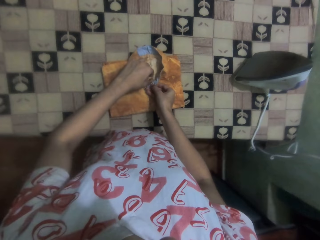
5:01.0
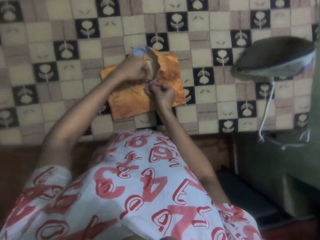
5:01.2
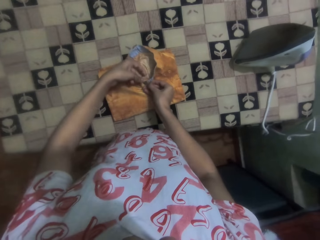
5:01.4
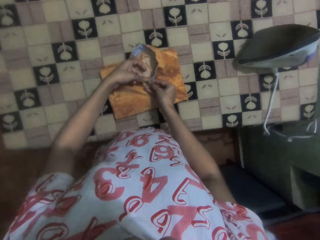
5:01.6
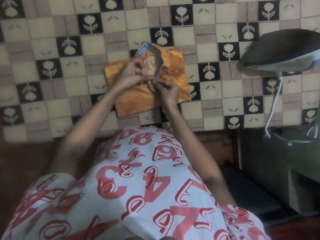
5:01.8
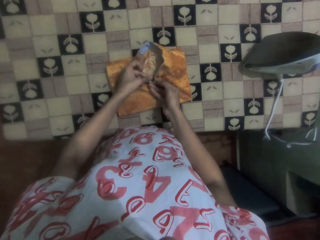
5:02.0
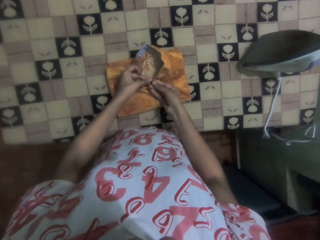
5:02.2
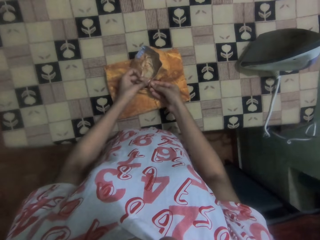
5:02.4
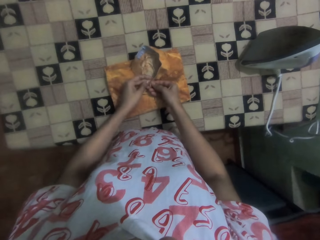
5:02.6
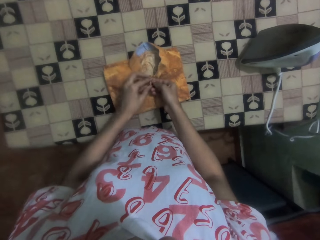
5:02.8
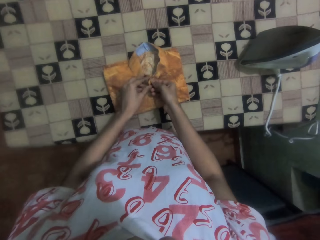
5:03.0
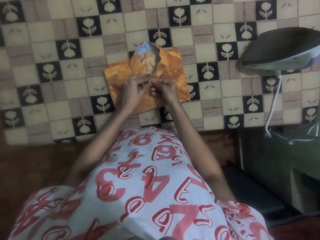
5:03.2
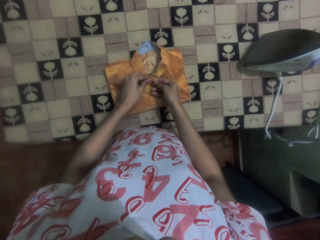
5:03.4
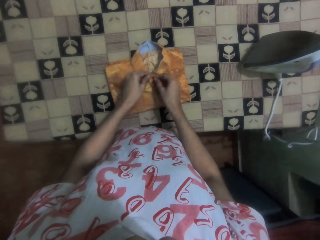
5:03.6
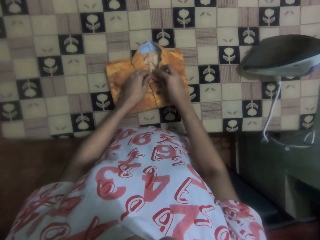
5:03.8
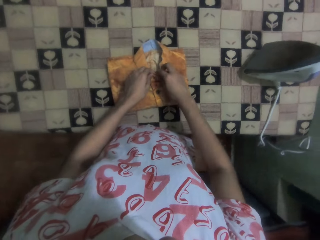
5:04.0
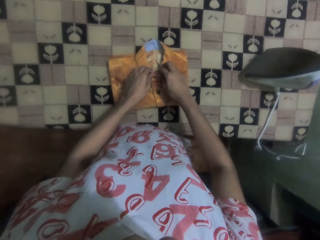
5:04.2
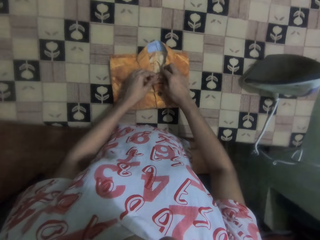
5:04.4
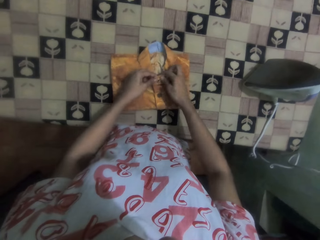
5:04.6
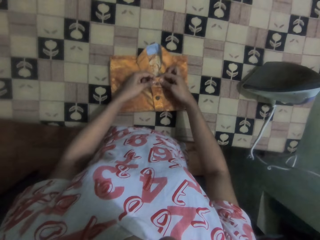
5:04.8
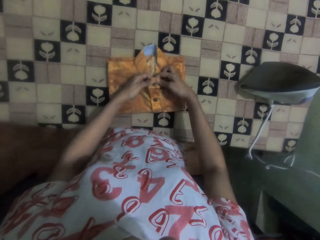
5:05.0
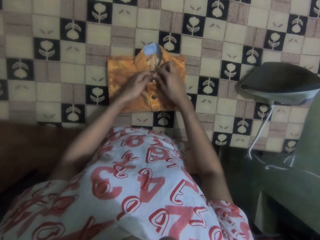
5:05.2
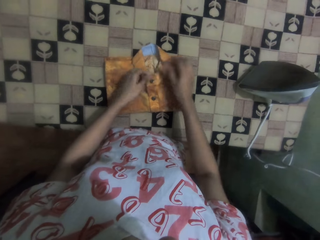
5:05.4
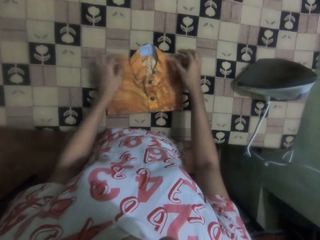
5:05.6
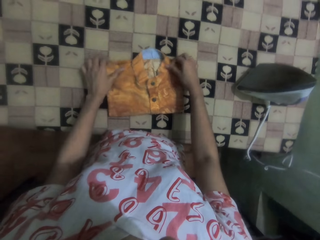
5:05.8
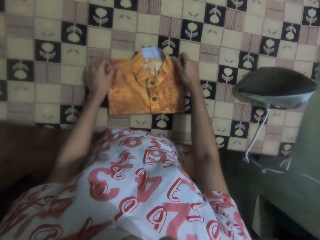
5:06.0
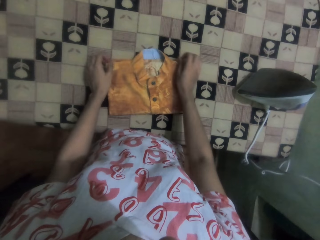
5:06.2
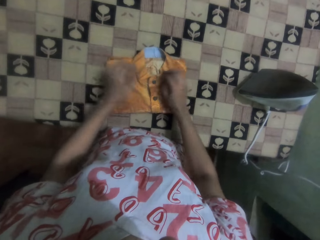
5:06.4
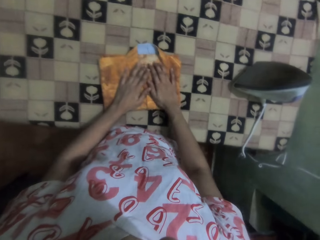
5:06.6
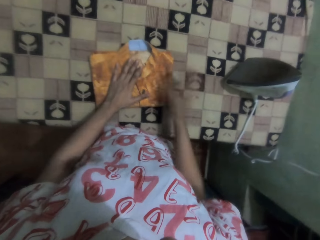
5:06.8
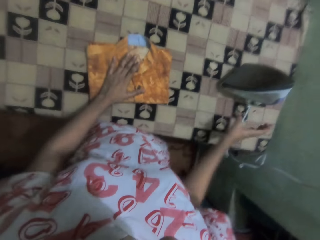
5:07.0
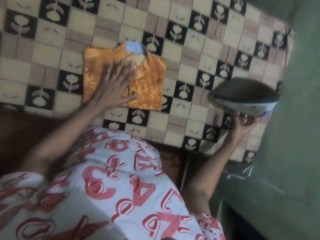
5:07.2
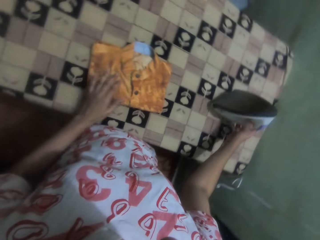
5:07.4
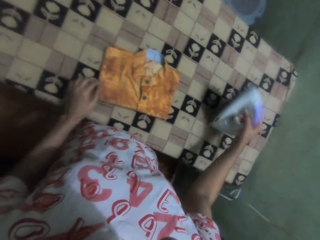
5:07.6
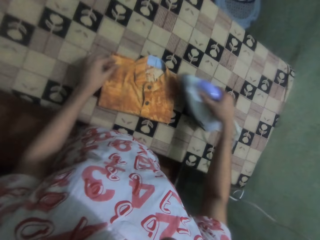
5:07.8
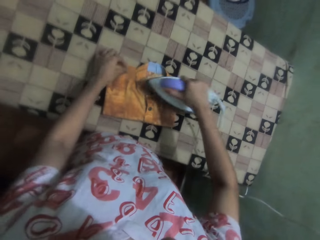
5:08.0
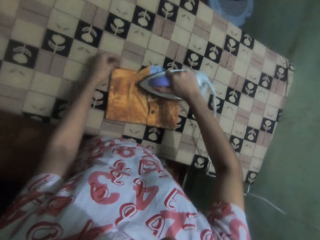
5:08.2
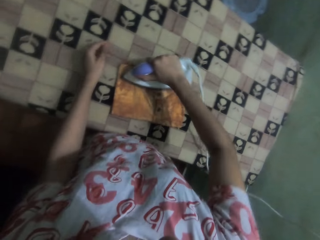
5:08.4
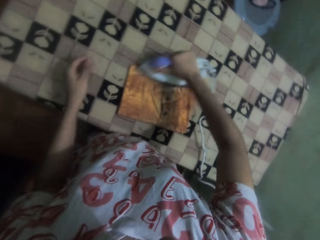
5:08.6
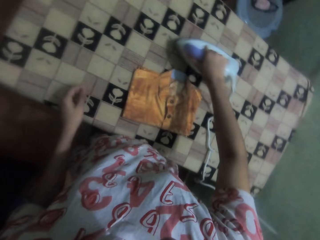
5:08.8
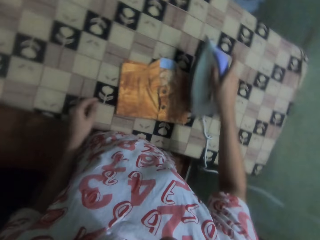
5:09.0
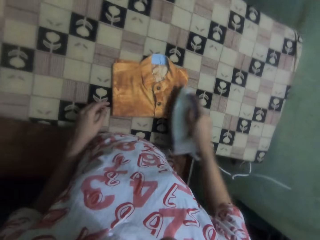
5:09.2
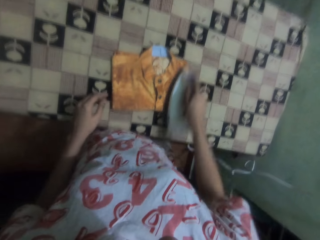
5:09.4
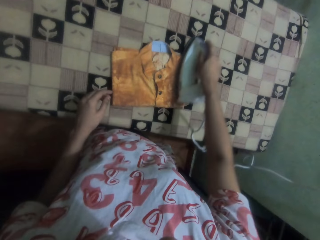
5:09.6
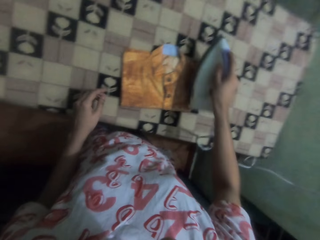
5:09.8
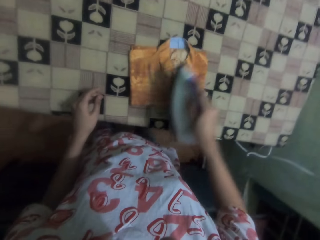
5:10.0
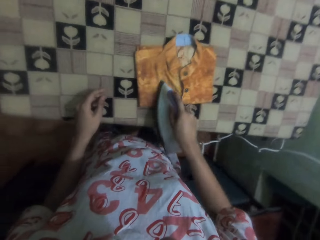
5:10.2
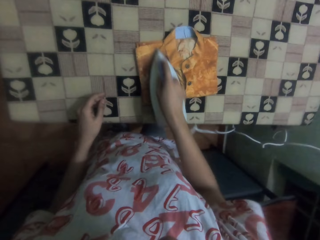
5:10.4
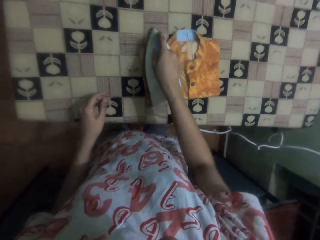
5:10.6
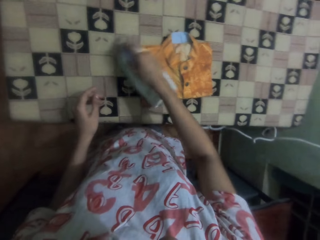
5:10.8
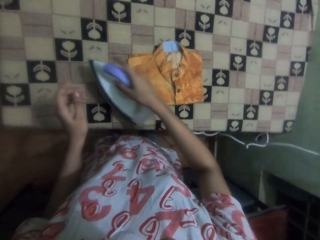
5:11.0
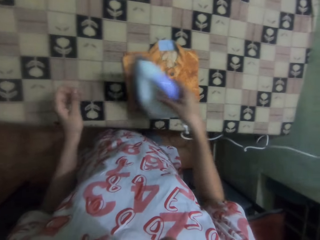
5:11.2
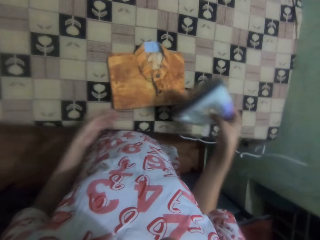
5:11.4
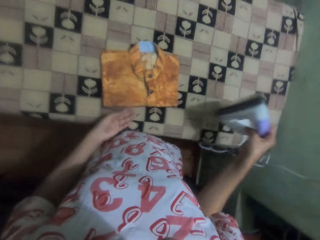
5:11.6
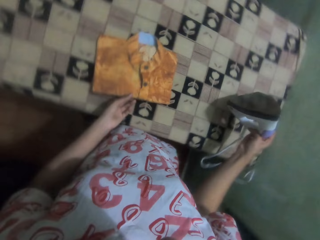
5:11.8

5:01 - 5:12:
The camera wearer stretches the cloth or shirt. They pick up the iron. They iron the shirt with the iron box.

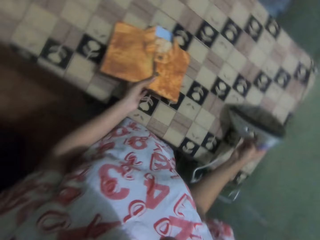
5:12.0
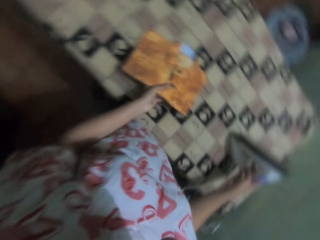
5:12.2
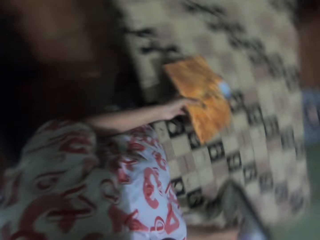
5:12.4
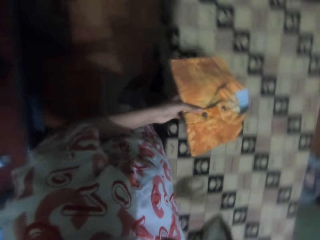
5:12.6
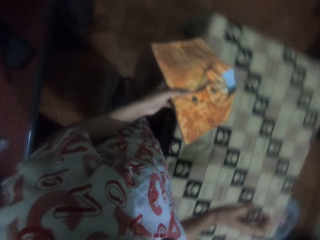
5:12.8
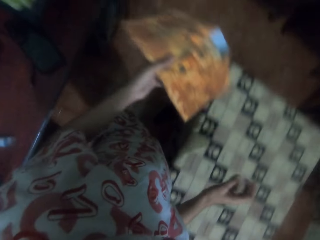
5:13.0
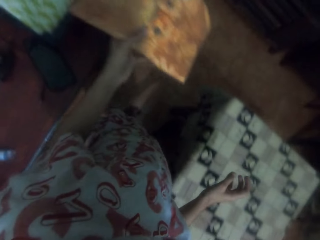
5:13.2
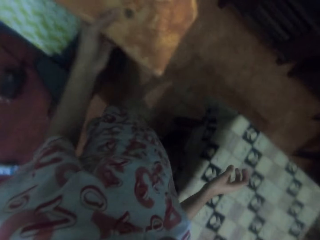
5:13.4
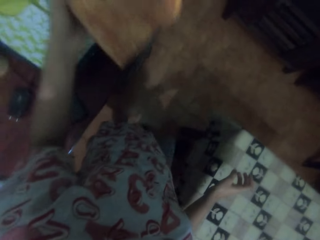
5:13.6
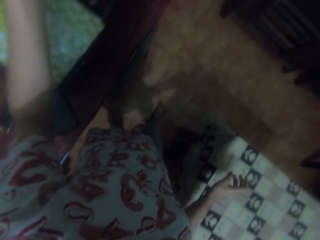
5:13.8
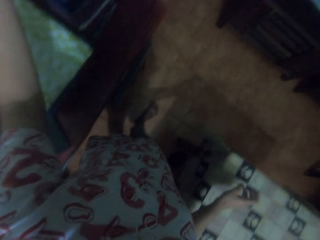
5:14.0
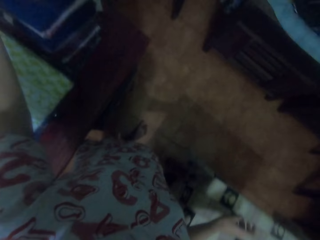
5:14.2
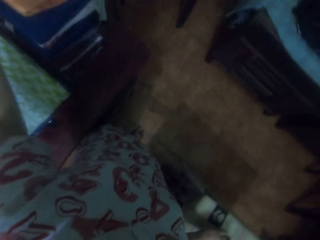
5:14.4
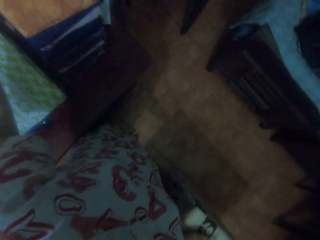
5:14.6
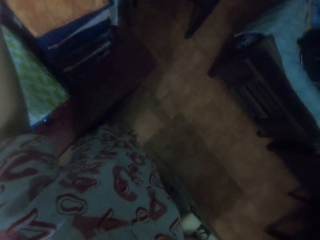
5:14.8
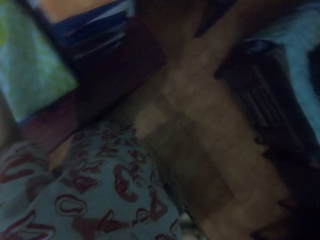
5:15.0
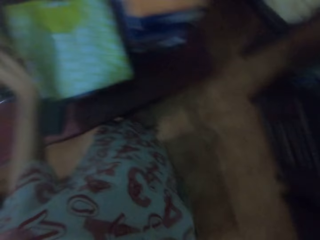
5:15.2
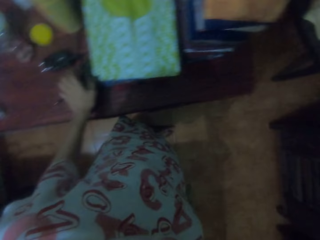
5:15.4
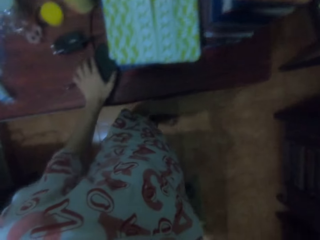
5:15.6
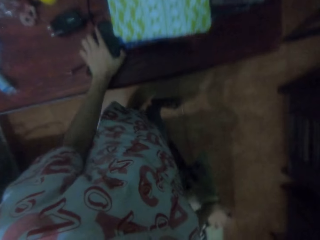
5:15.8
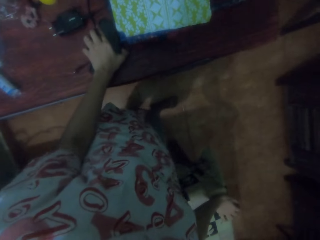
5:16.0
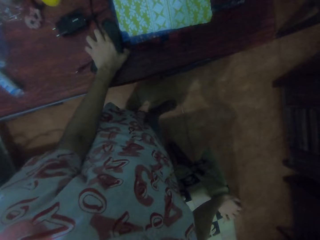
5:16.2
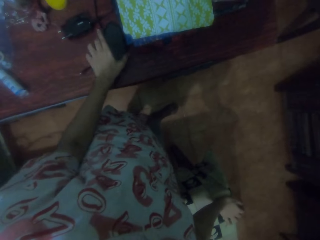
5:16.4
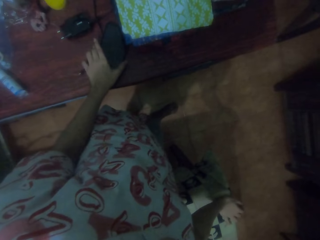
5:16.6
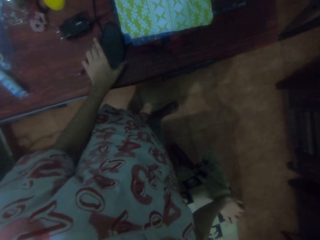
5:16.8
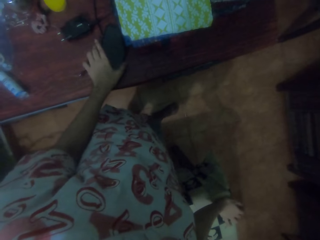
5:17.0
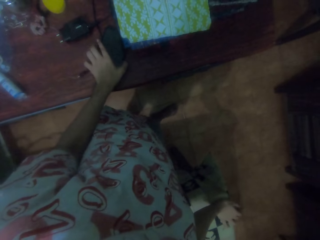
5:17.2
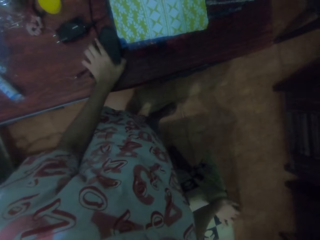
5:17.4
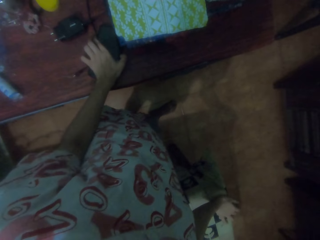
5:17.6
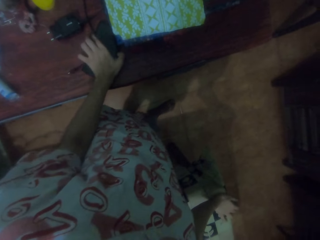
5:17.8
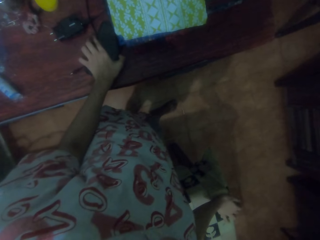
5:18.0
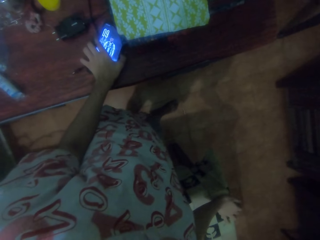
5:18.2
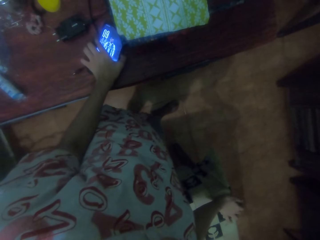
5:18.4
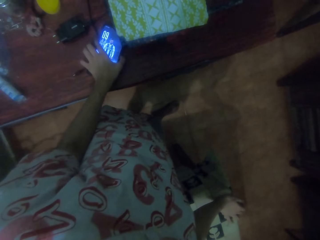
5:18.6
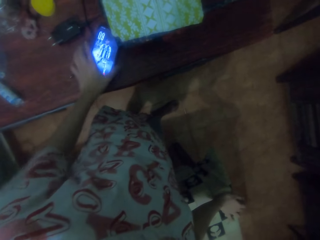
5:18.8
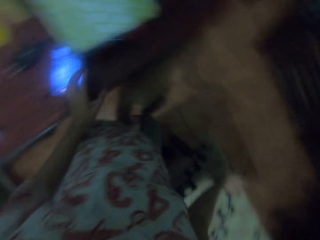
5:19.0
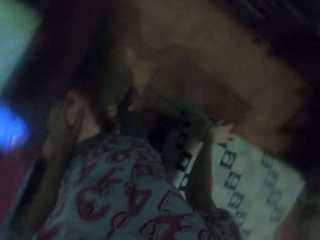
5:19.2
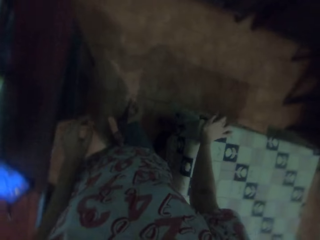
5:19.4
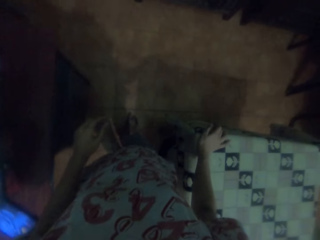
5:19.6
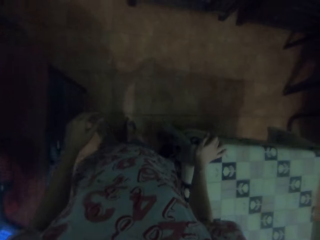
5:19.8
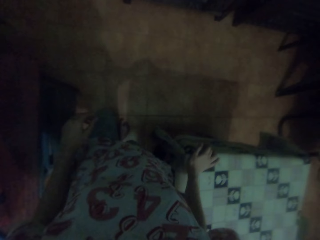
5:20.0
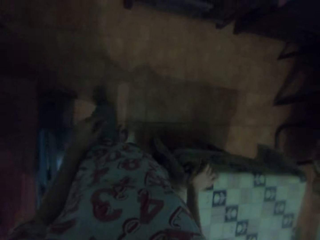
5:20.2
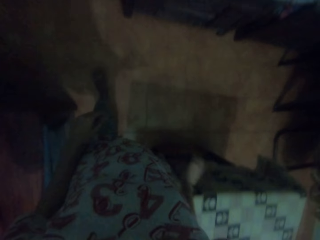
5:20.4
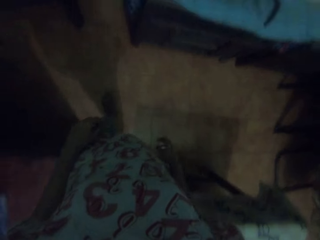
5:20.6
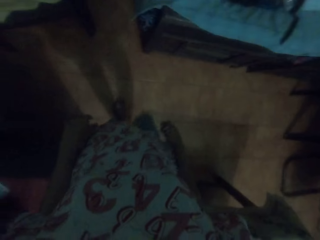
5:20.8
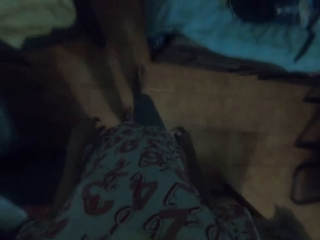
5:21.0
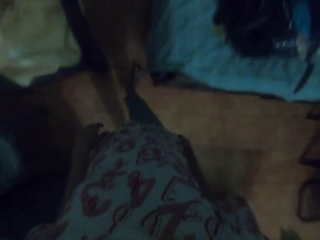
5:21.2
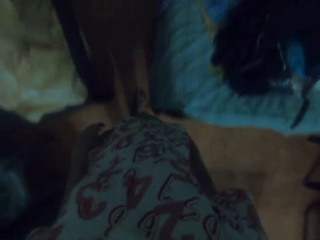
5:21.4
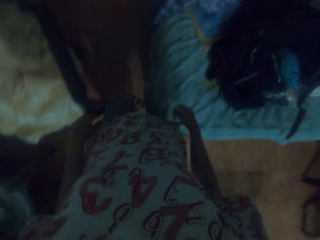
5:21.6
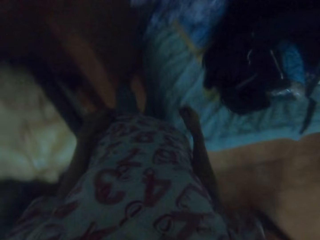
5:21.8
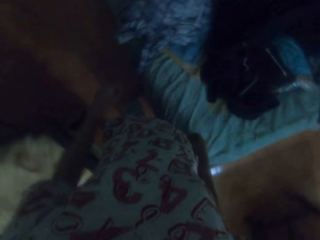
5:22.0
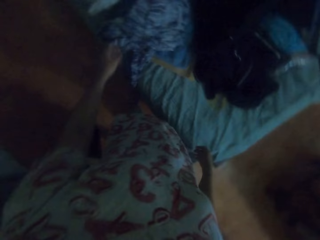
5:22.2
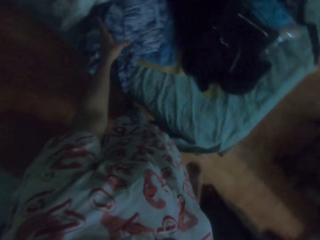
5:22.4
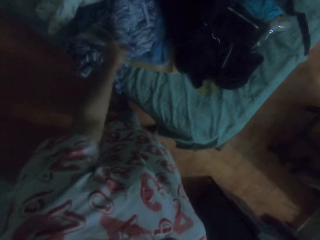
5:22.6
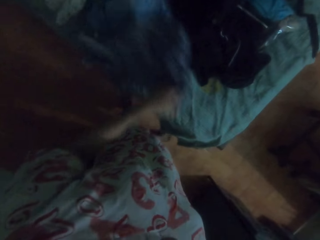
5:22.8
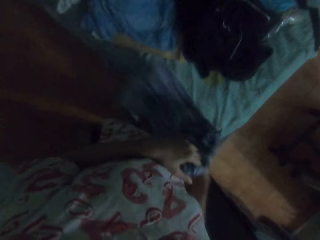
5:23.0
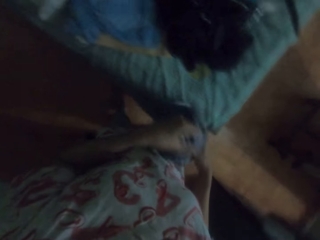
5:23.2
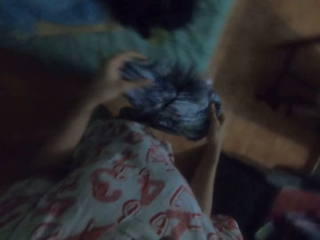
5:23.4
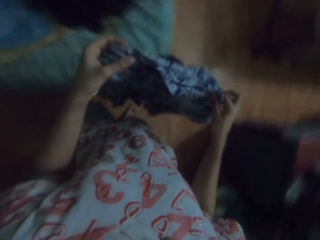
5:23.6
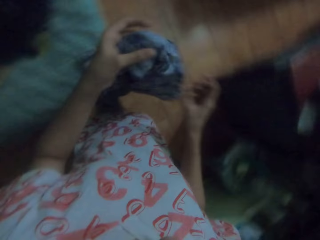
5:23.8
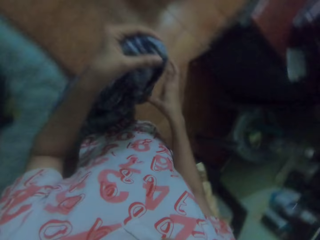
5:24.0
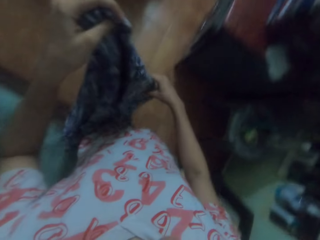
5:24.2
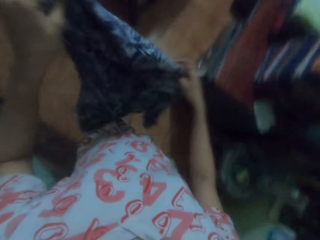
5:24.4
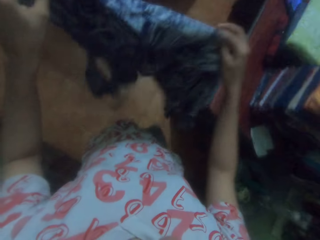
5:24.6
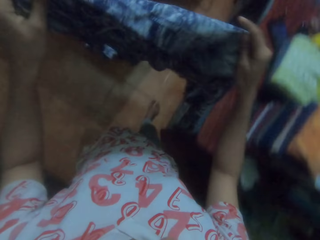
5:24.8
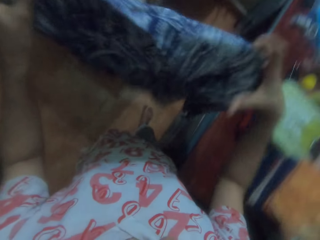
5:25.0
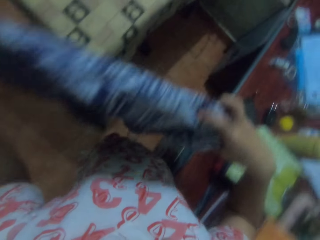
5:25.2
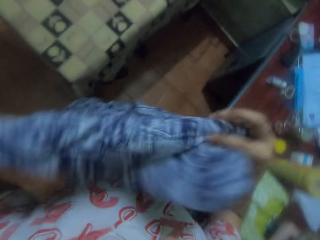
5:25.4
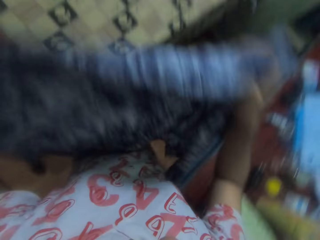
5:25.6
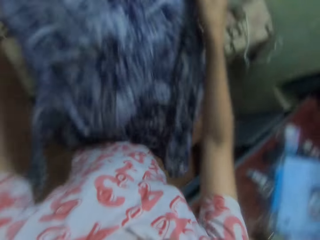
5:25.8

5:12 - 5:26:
The camera wearer places the iron box on the table. They pick up the cloth or shirt. They walk around the house. They place the shirt on the other clothes. They touch the phone. They operate the phone. They walk around the house. They pick up a dress or cloth from the bed. They walk around the house. They throw the cloth on the ironing table.
